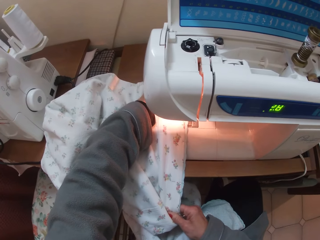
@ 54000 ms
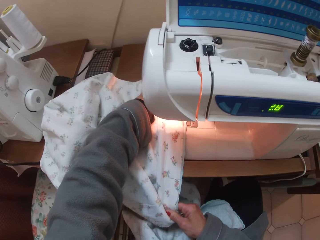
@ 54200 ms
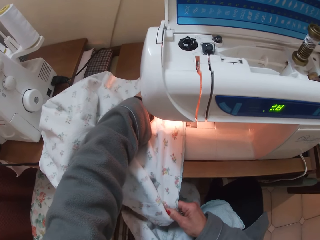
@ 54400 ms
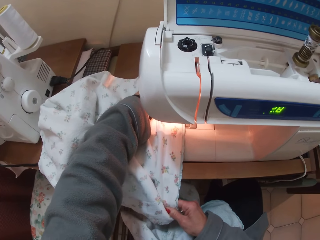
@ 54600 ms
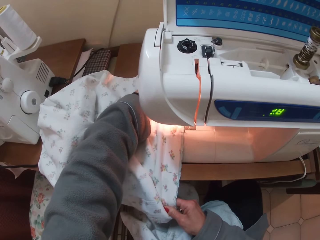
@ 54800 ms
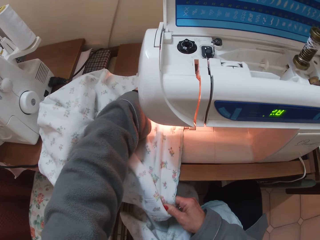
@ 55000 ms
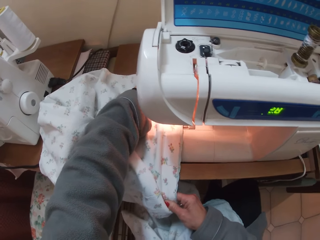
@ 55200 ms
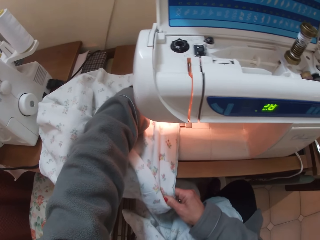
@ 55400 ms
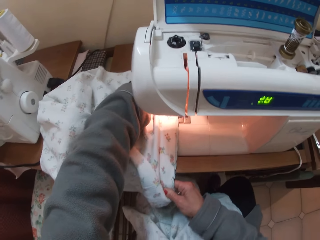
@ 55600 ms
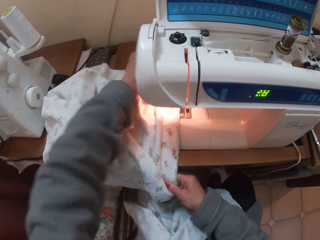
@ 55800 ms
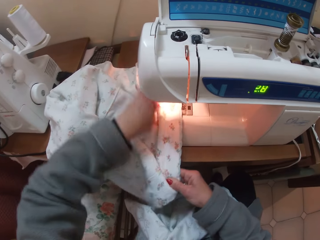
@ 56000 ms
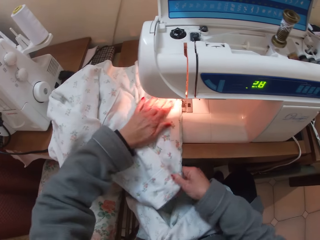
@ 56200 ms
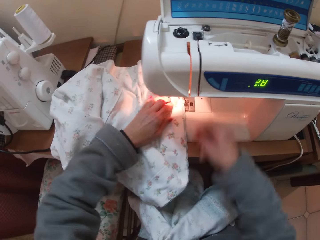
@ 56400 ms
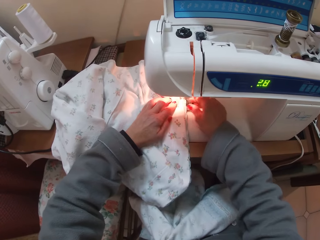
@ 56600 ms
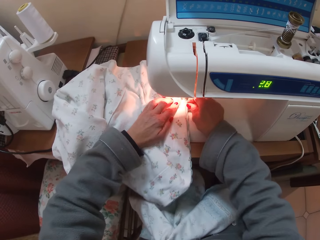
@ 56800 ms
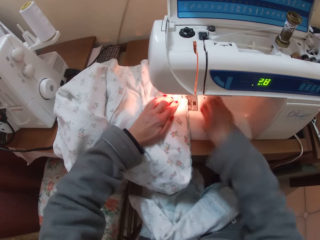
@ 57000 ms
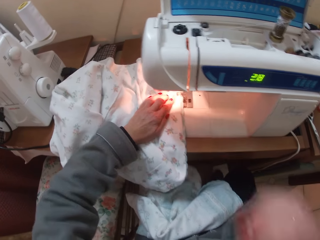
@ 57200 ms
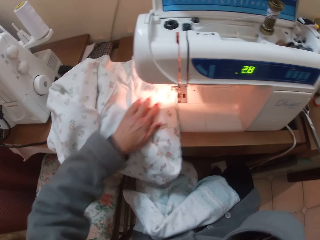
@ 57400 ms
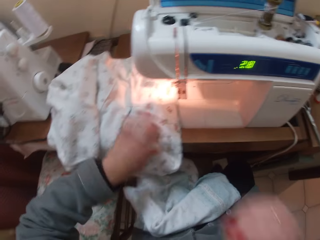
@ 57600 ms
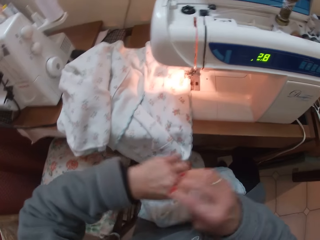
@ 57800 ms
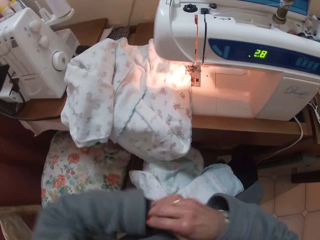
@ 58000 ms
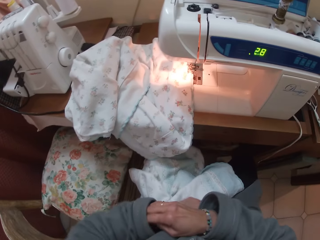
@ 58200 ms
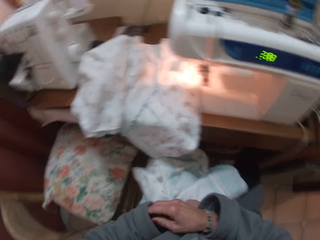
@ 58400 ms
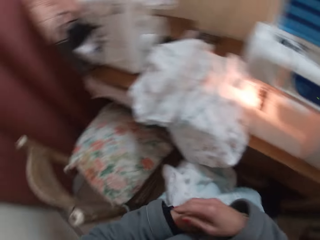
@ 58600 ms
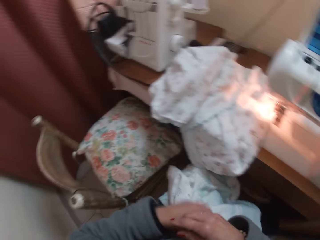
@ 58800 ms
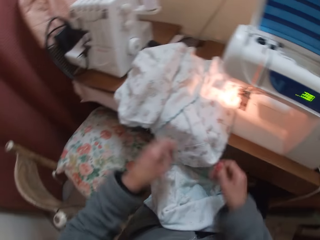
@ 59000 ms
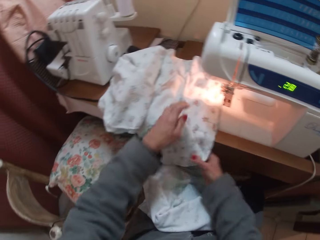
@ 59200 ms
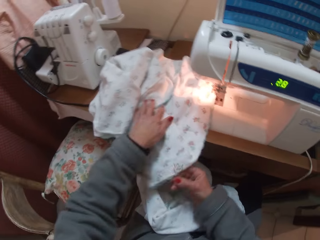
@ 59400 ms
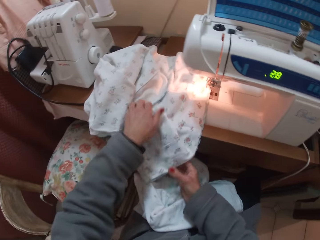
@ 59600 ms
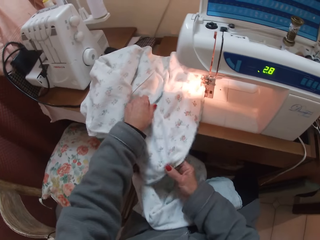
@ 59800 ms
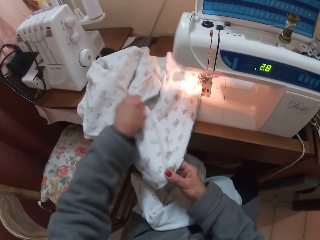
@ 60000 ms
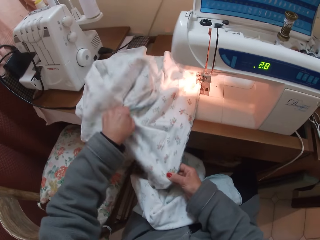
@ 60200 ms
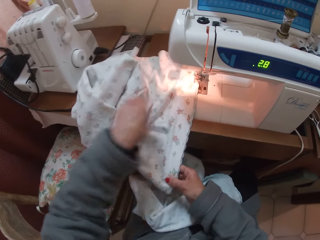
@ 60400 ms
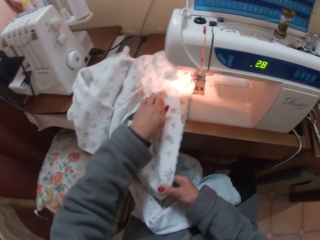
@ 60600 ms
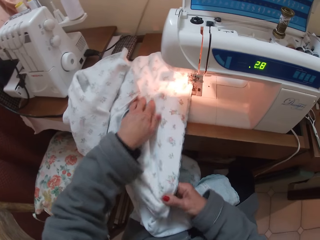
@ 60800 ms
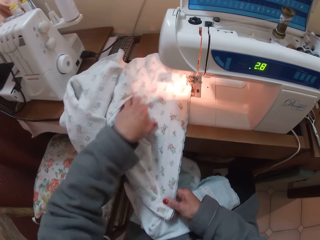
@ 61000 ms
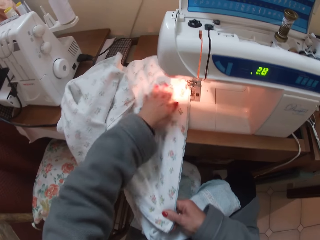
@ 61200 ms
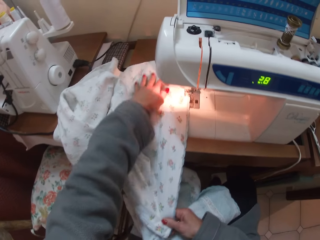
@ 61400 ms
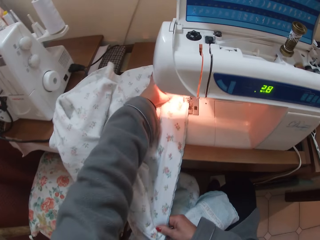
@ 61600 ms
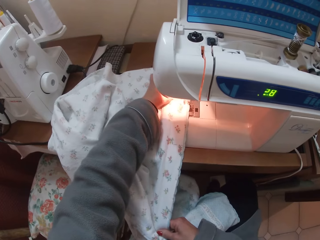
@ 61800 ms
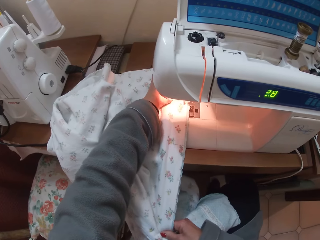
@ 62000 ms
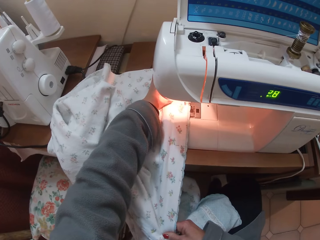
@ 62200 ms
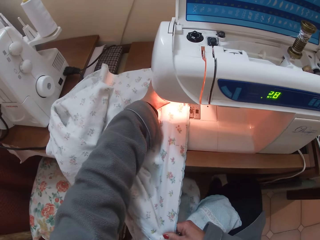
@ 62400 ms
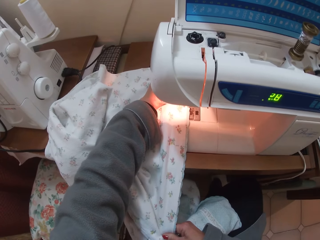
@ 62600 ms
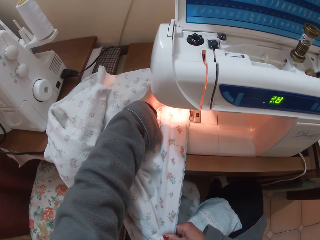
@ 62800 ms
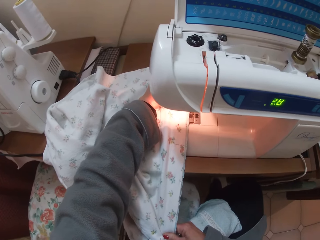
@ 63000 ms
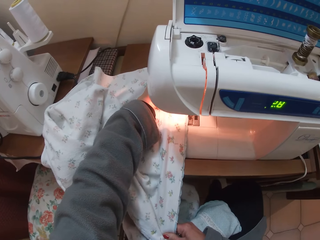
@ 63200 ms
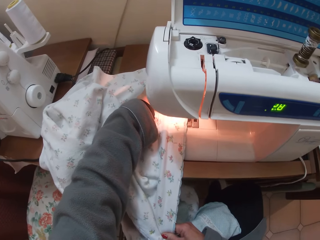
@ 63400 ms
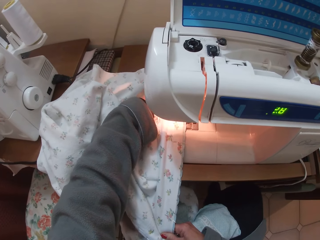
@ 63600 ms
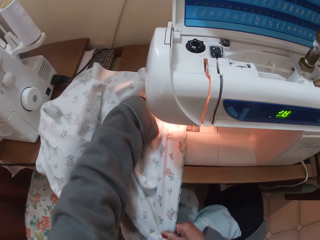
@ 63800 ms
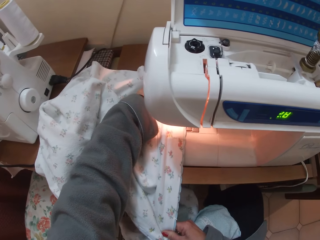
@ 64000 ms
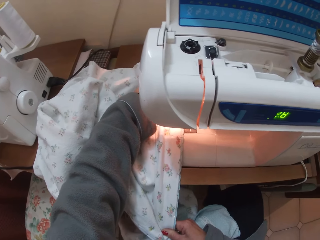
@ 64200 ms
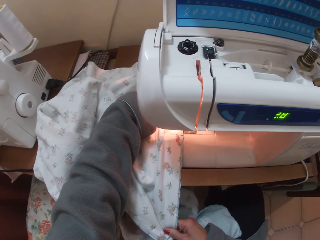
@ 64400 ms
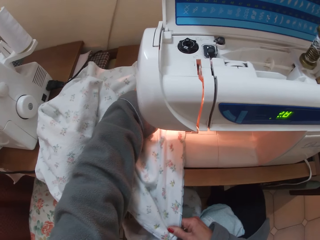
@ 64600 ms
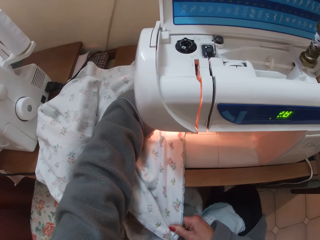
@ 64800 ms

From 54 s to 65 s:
The camera wearer removes a pin from the cloth on the sewing machine. She puts something to her mouth from the material. She touches her other hand. She scratches her hand. She adjusts the cloth with her hands. She sews the cloth with the sewing machine.

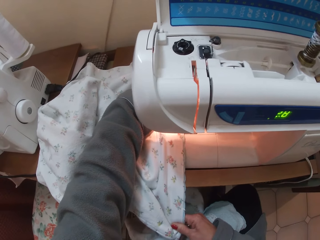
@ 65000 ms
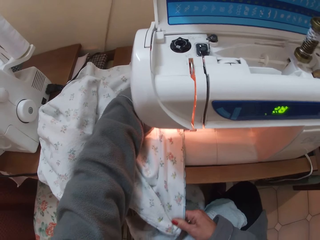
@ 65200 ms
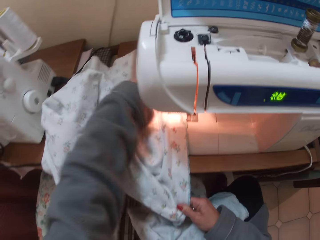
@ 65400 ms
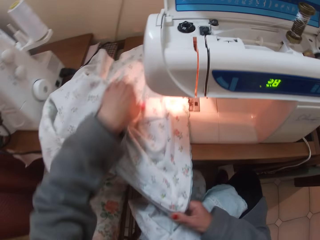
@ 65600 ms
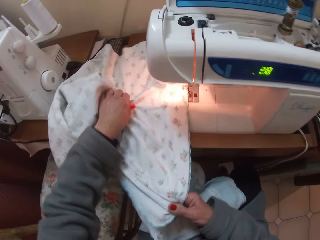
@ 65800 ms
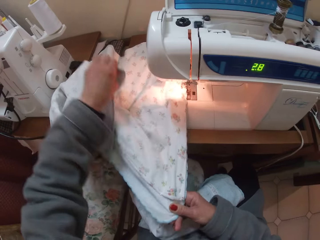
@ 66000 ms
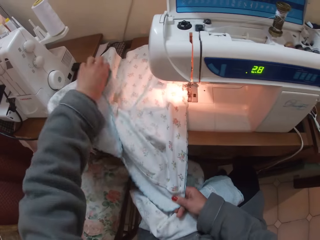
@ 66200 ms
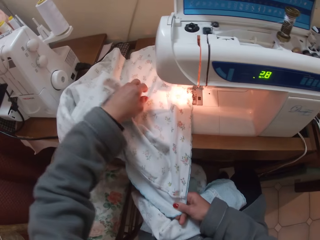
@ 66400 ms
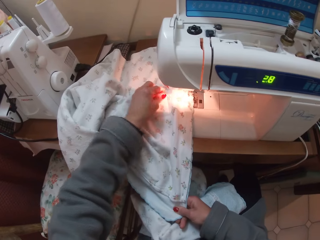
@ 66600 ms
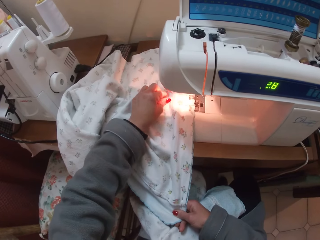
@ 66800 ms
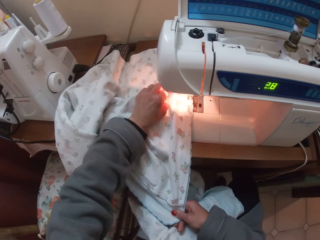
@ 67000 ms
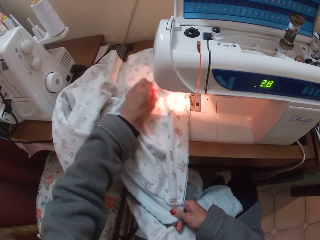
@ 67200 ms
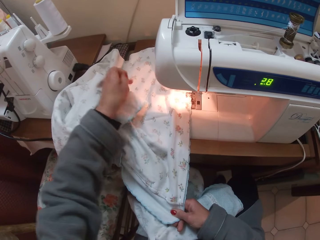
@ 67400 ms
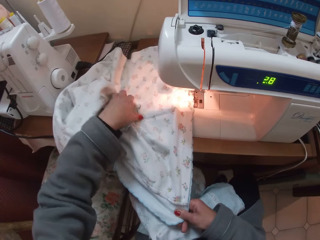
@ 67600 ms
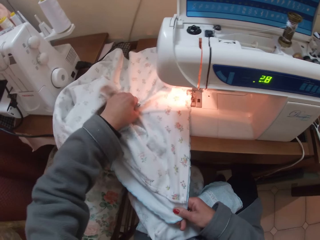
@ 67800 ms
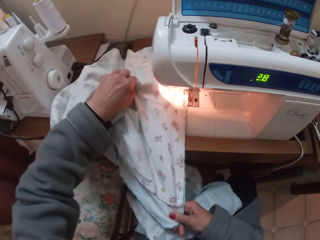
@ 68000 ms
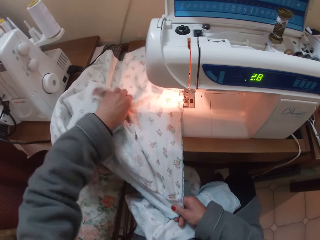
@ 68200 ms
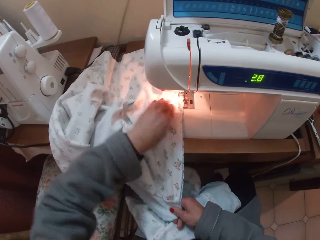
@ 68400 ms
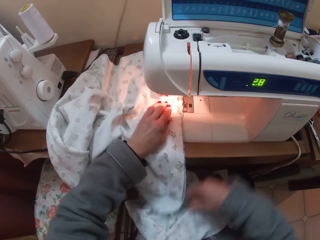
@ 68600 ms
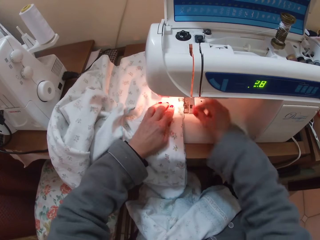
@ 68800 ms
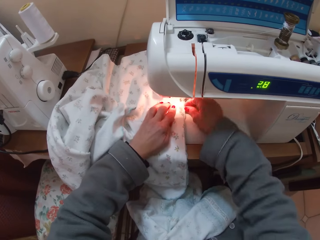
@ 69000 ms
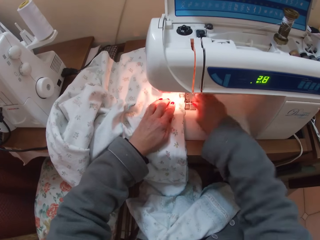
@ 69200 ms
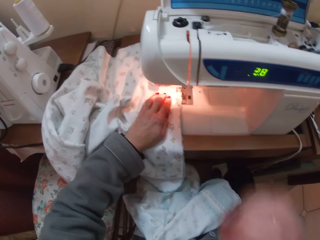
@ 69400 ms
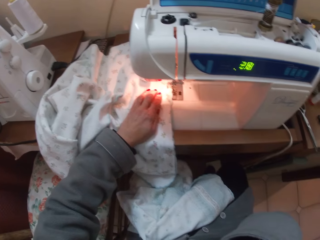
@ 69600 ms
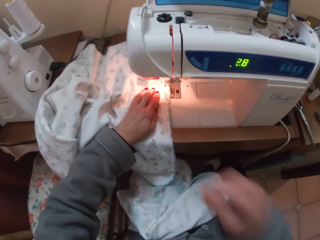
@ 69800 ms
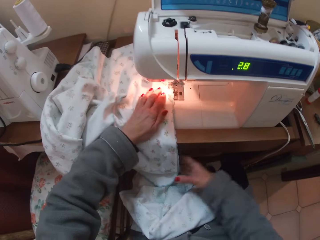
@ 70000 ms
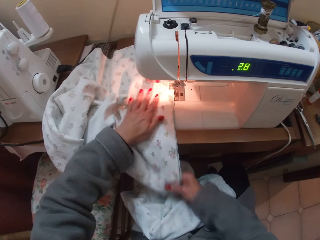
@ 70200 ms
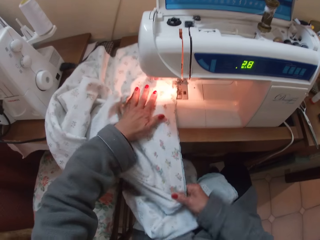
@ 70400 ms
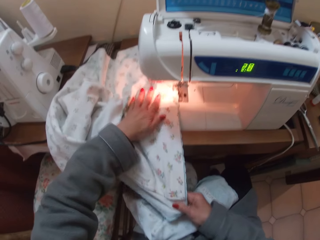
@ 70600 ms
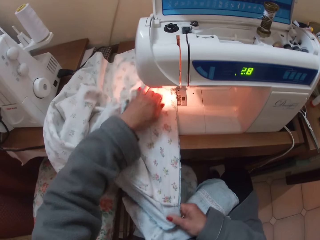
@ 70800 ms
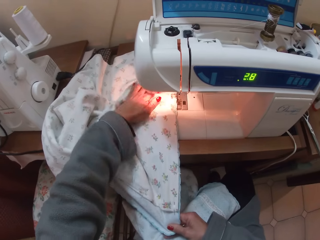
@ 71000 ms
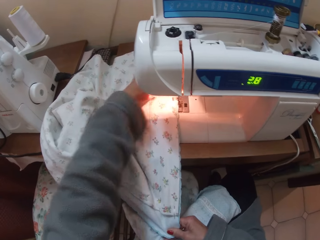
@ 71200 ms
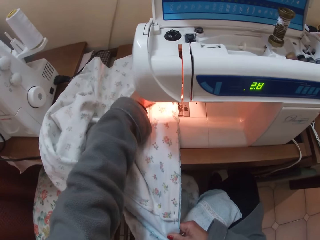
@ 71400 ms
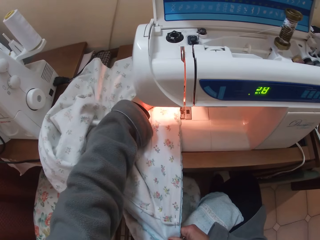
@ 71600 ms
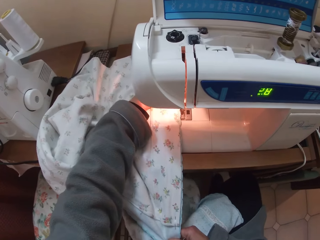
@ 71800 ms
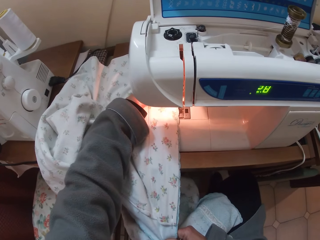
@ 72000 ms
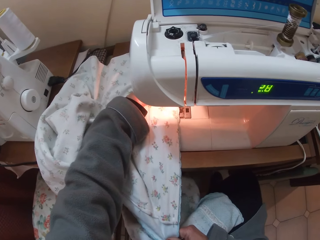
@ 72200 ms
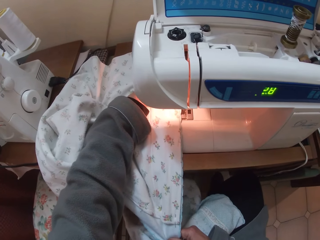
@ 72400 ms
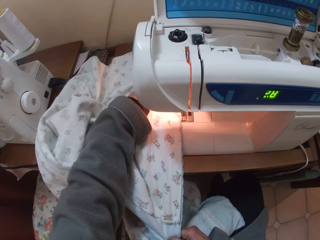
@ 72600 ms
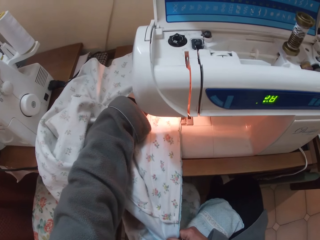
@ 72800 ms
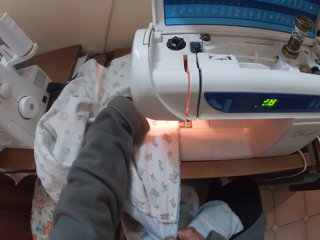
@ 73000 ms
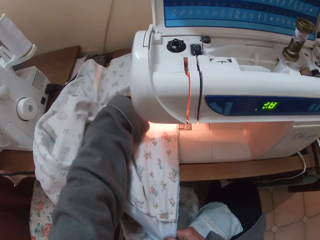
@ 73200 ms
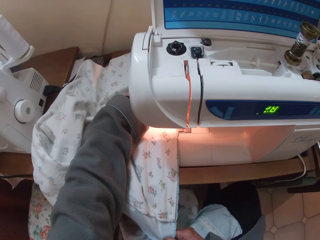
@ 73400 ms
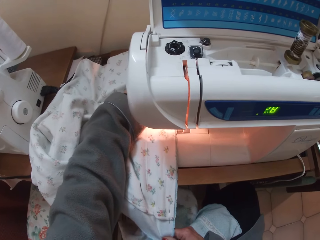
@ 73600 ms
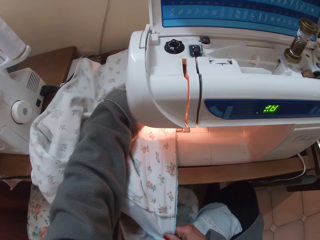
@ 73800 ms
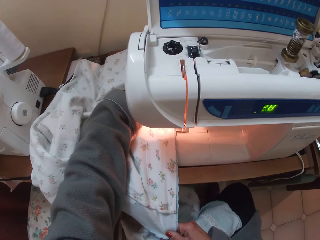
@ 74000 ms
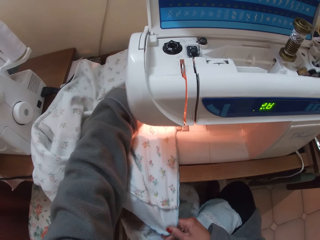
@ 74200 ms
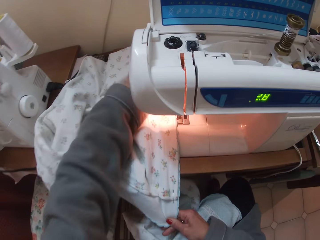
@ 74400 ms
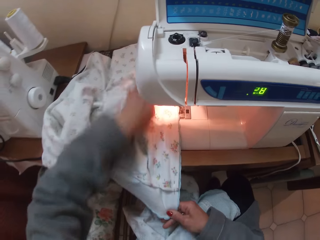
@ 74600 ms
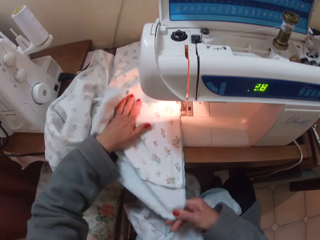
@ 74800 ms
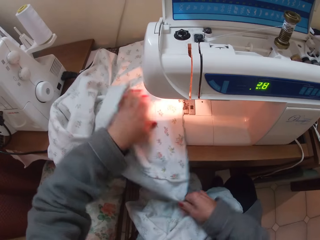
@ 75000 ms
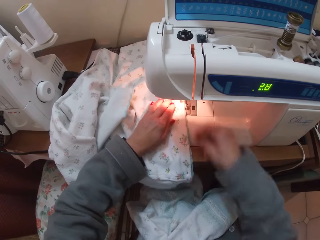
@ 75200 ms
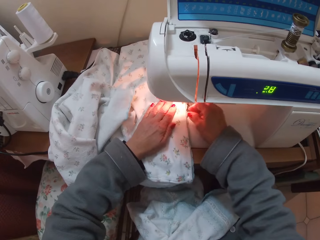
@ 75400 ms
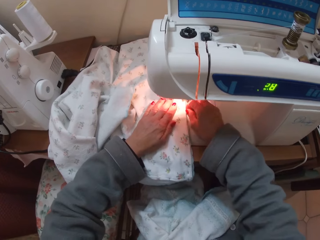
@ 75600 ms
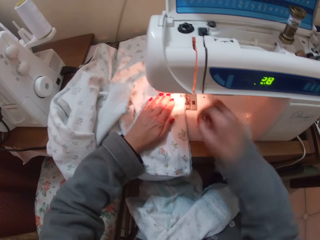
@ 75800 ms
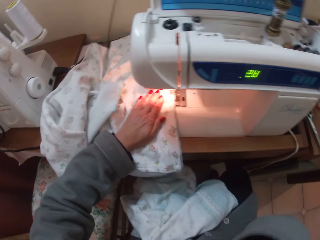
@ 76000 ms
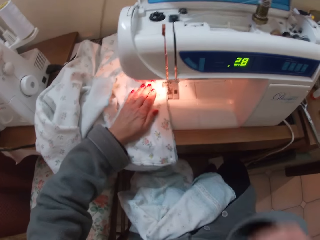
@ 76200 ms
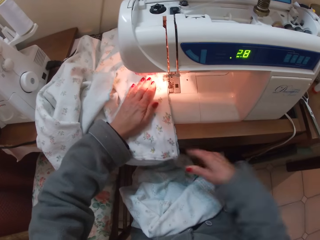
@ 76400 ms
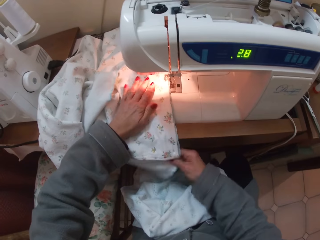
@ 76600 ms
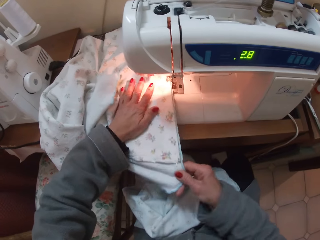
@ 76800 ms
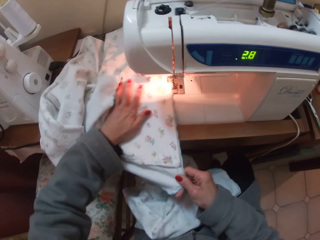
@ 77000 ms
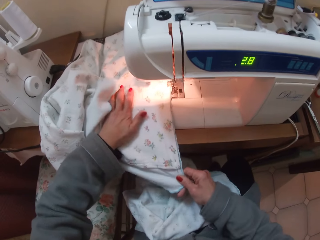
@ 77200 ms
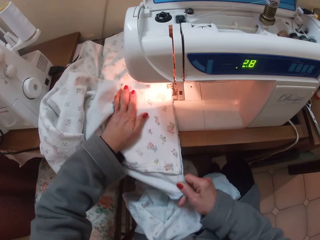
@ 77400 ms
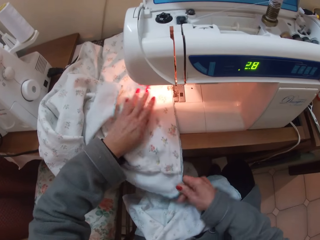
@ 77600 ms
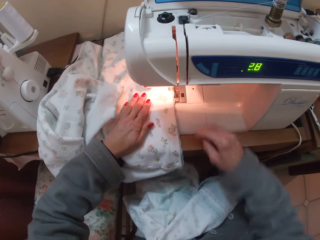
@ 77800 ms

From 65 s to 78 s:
The camera wearer adjusts the cloth on the sewing machine. She puts something to her mouth from the material. She removes a pin from the cloth on the sewing machine. She sews the cloth with the sewing machine. She adjusts the cloth on the sewing machine. She removes a pin from the cloth on the sewing machine. She puts something to her mouth from the material. She holds the cloth.
